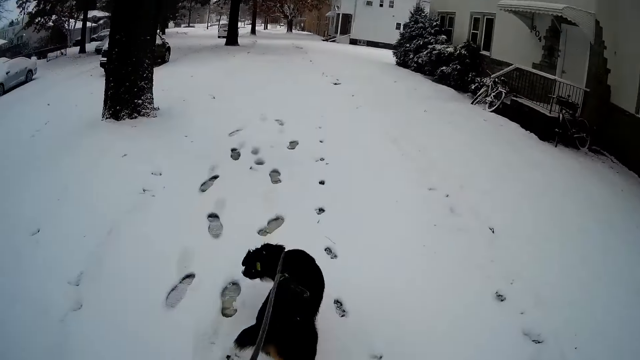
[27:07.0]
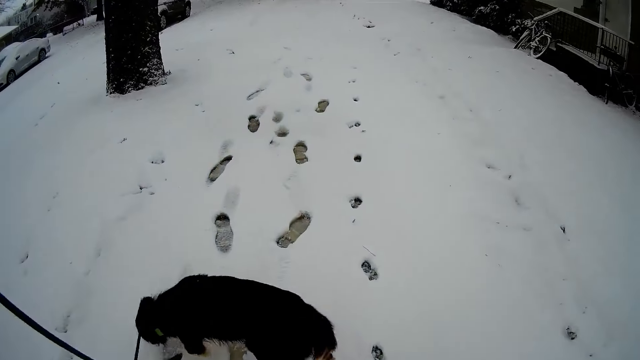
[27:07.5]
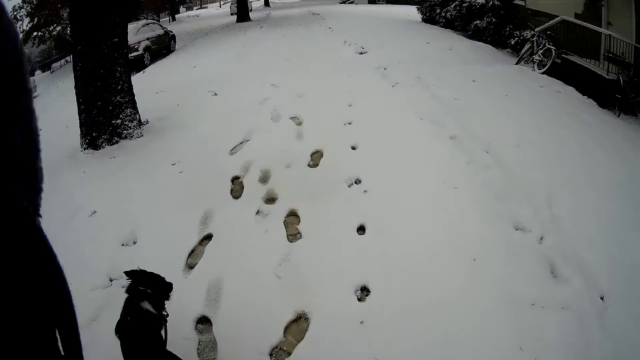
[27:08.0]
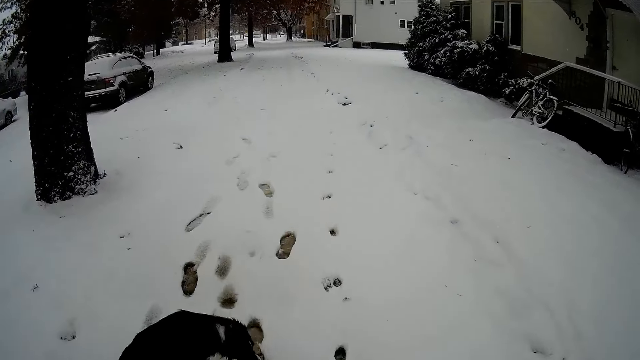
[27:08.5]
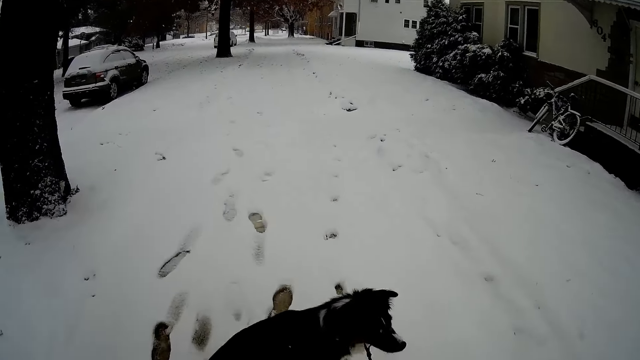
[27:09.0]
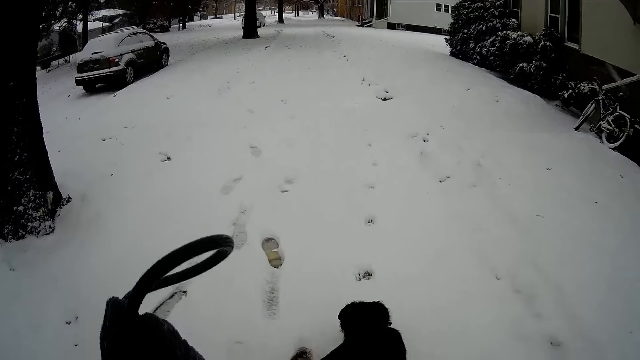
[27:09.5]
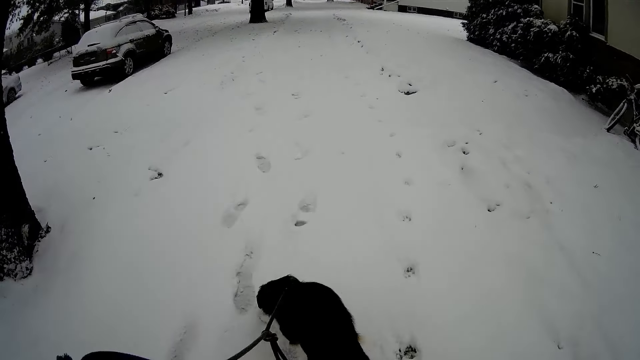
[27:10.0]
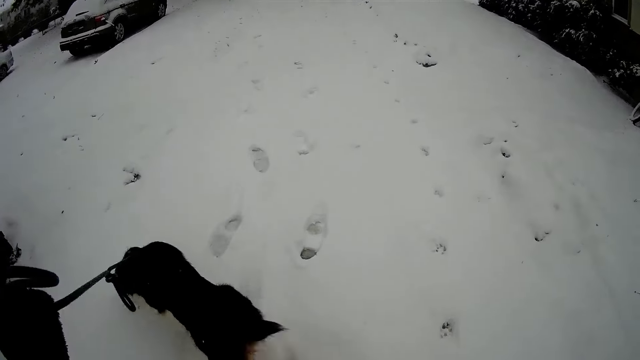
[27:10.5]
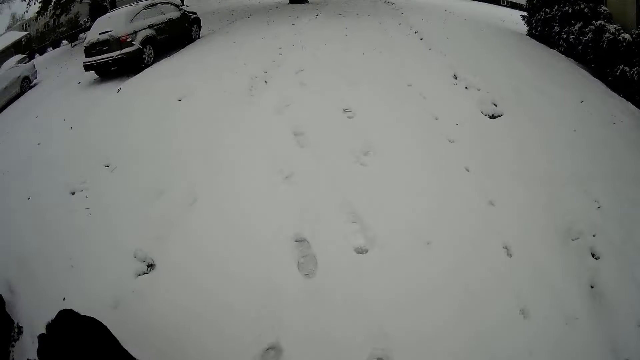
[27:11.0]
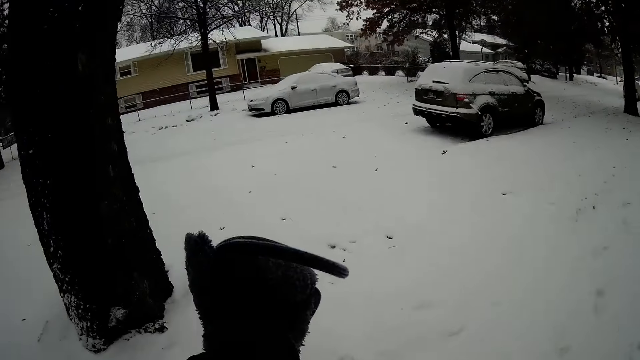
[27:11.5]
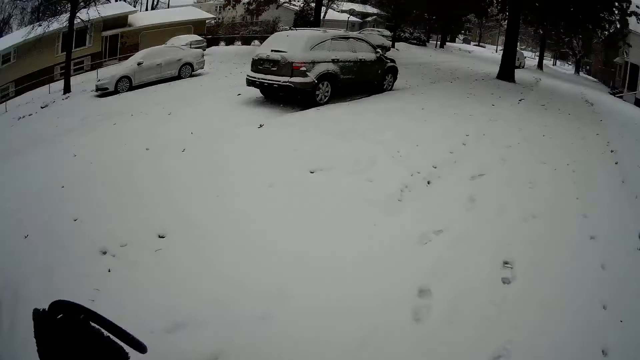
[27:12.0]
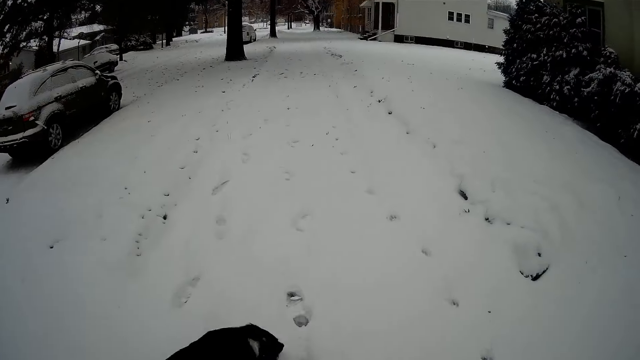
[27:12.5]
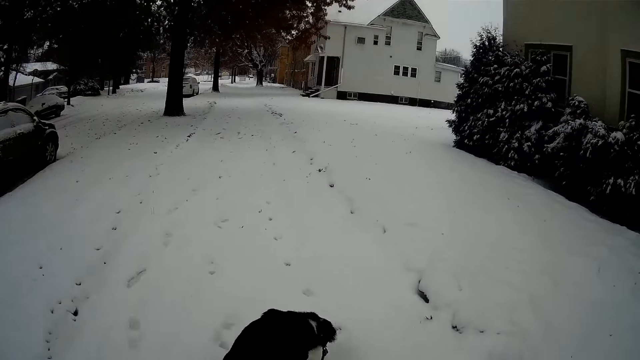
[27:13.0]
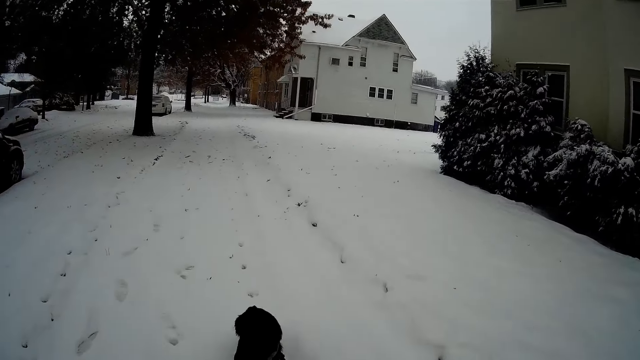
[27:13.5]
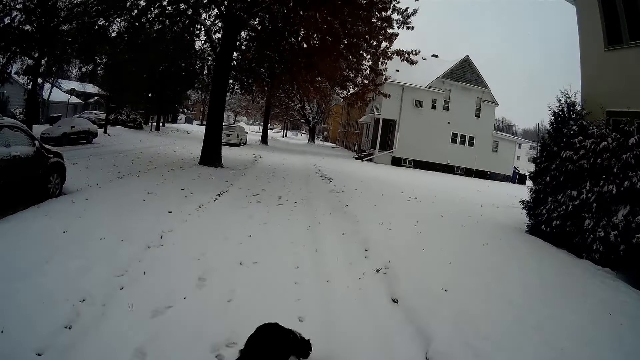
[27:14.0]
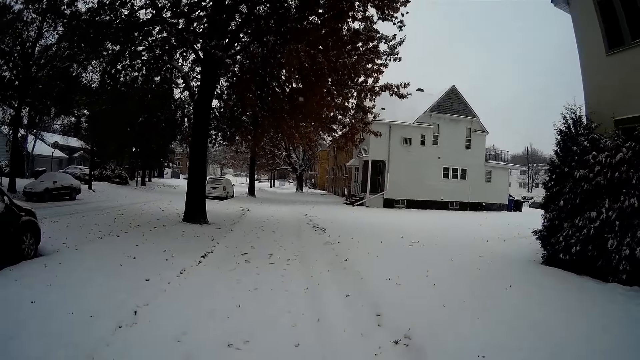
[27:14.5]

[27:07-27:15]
The camera wearer raises the rope up. The dog walks towards a black tree.

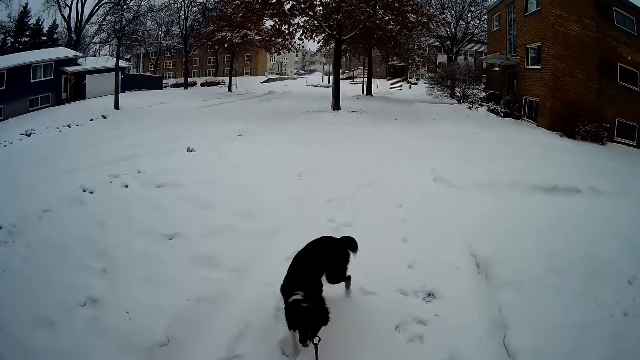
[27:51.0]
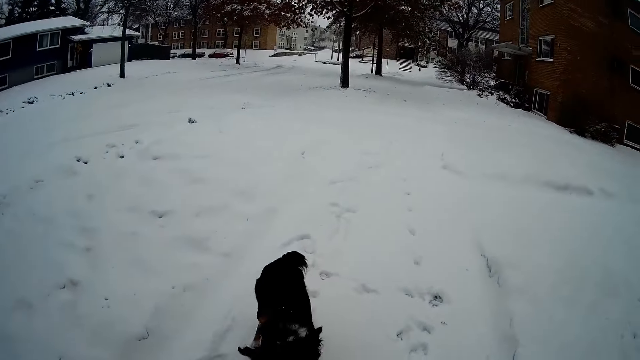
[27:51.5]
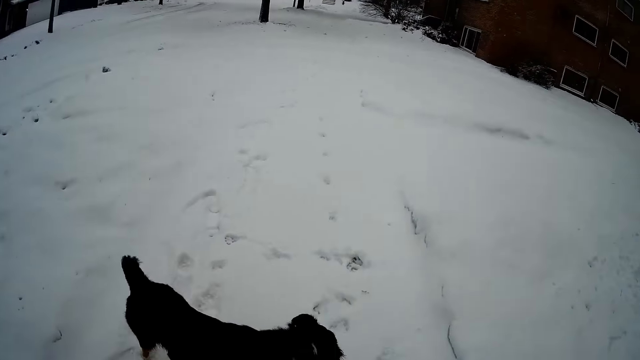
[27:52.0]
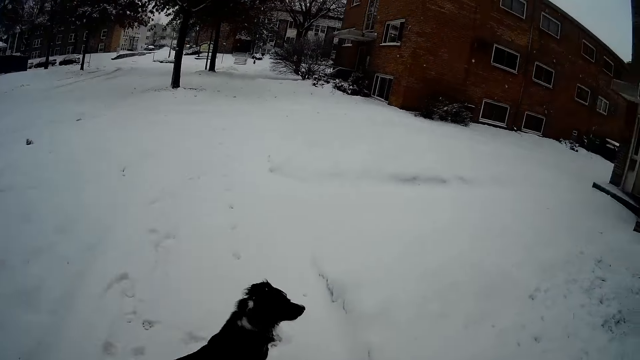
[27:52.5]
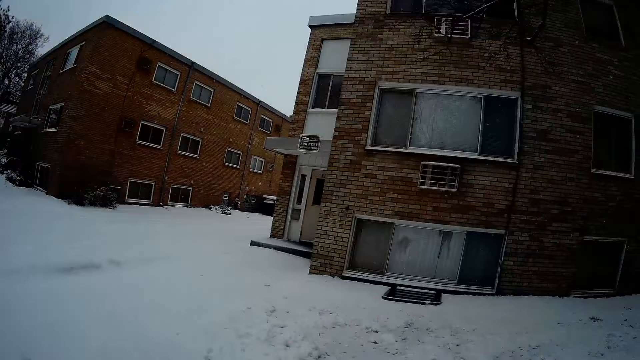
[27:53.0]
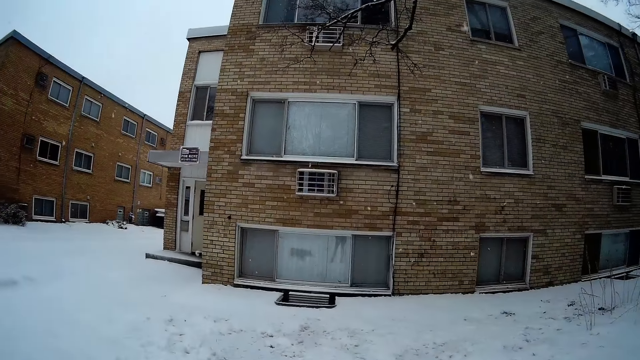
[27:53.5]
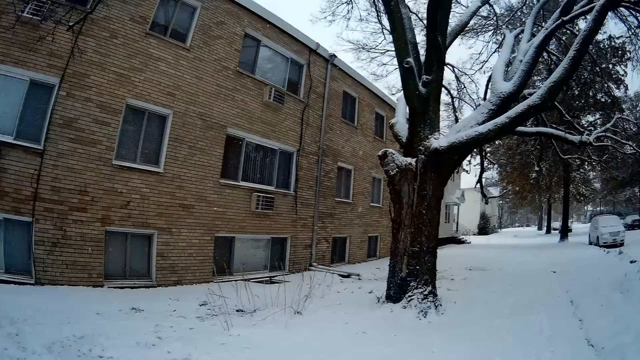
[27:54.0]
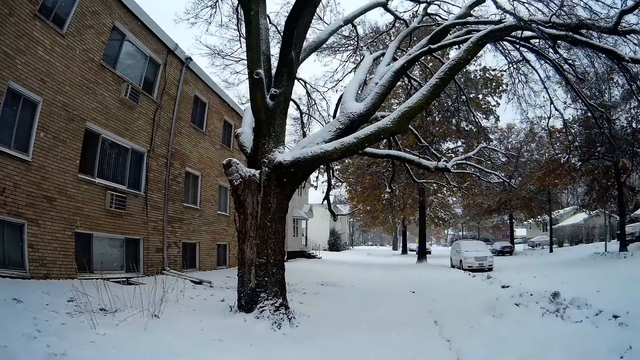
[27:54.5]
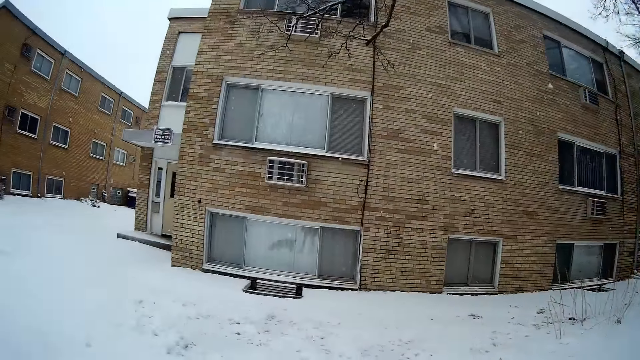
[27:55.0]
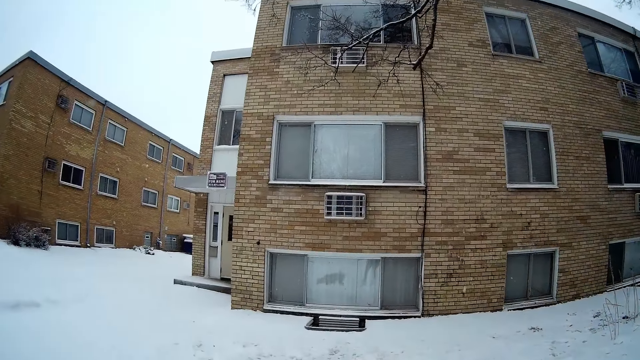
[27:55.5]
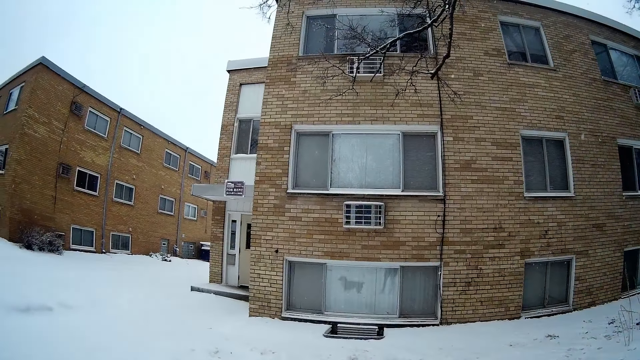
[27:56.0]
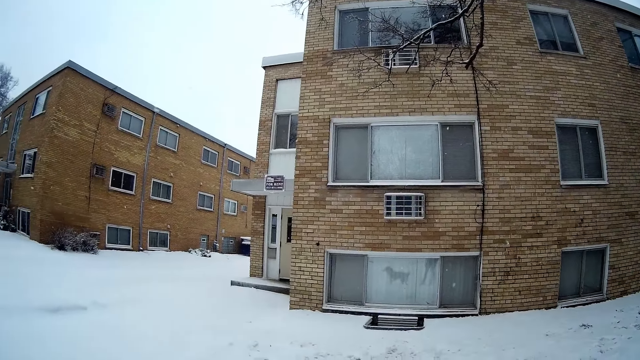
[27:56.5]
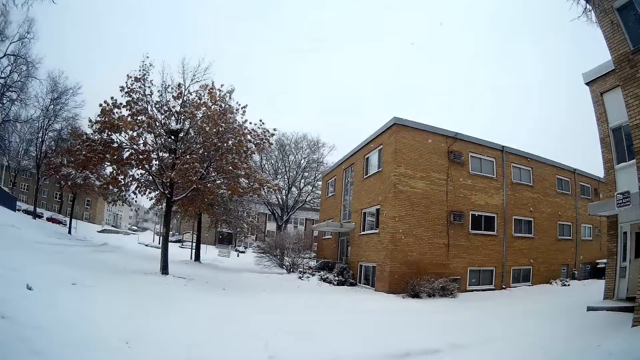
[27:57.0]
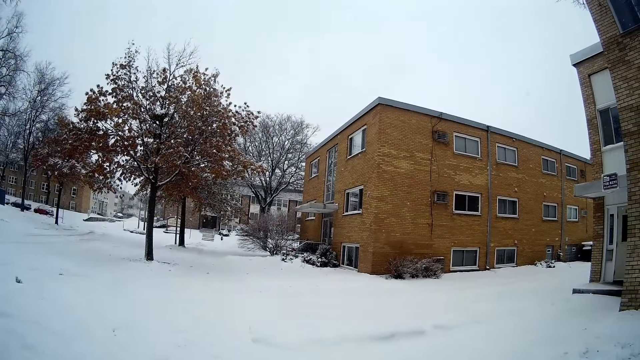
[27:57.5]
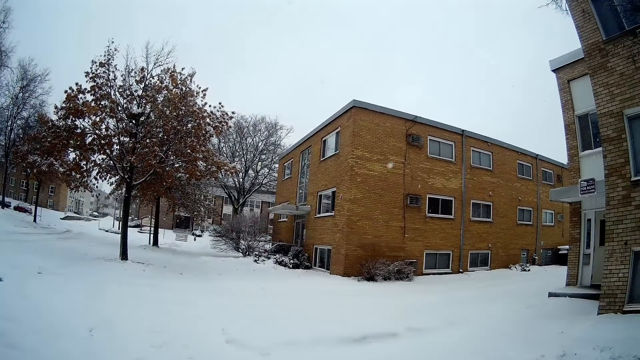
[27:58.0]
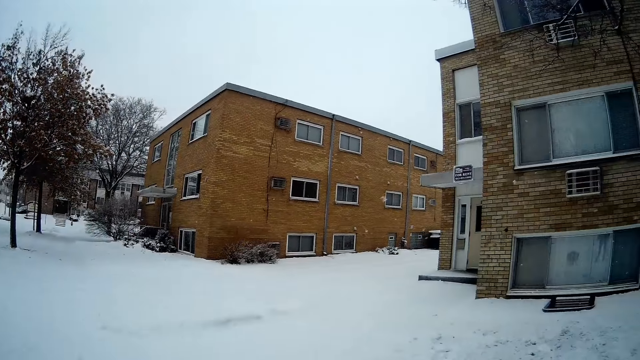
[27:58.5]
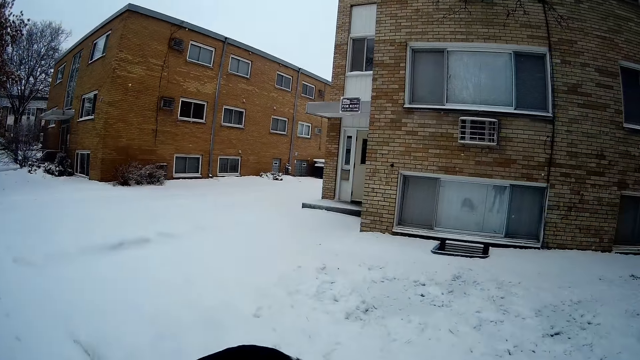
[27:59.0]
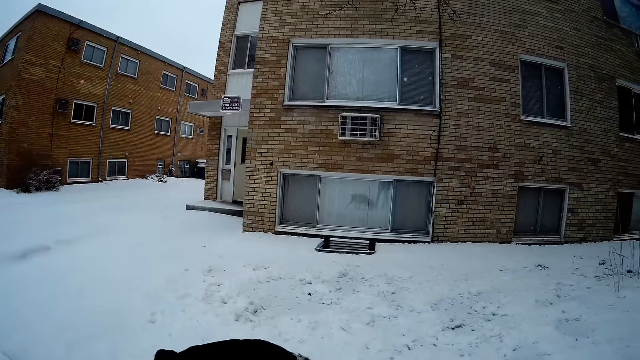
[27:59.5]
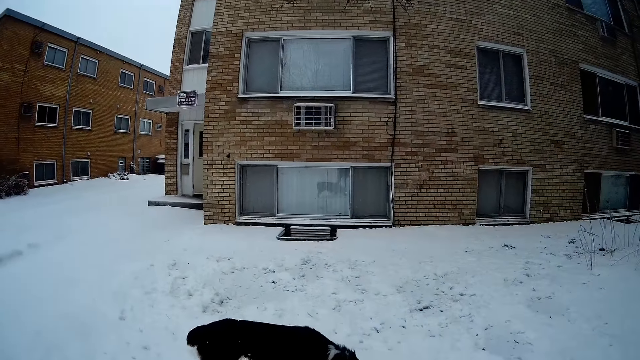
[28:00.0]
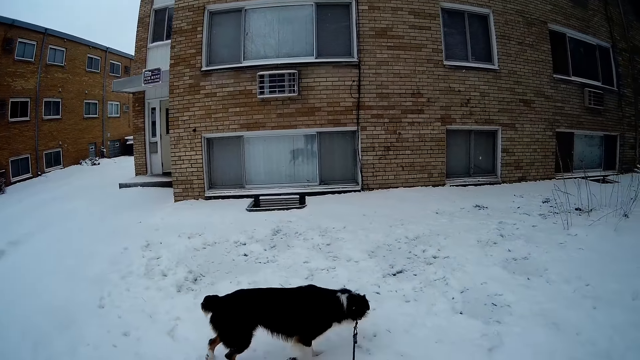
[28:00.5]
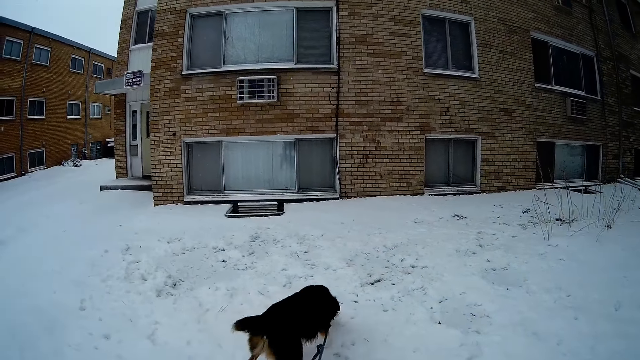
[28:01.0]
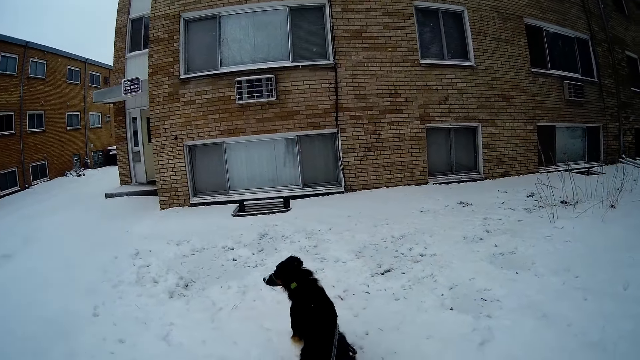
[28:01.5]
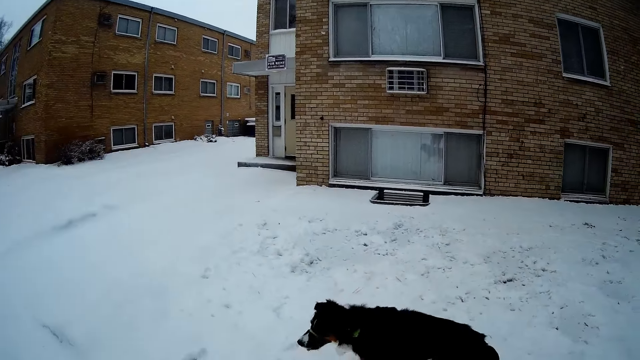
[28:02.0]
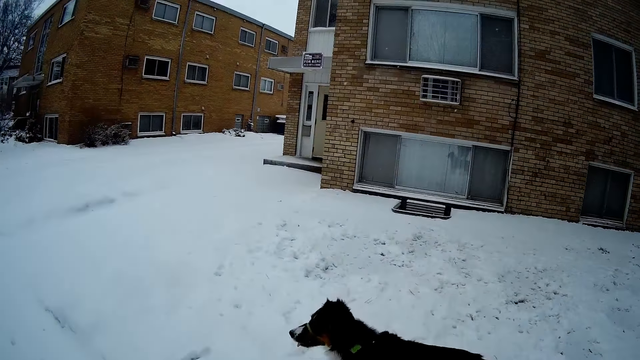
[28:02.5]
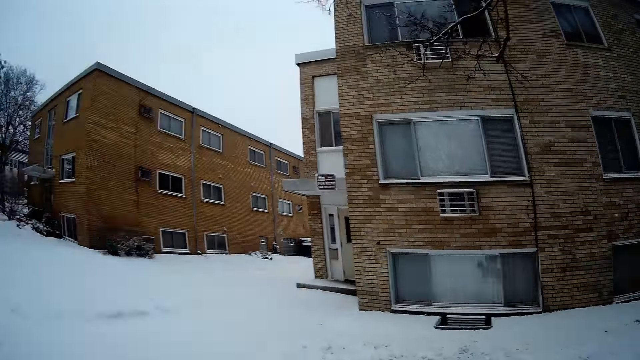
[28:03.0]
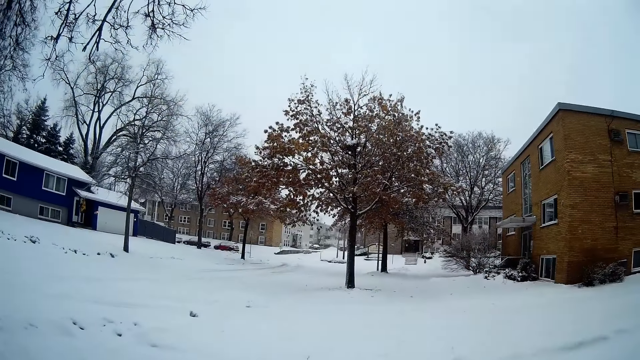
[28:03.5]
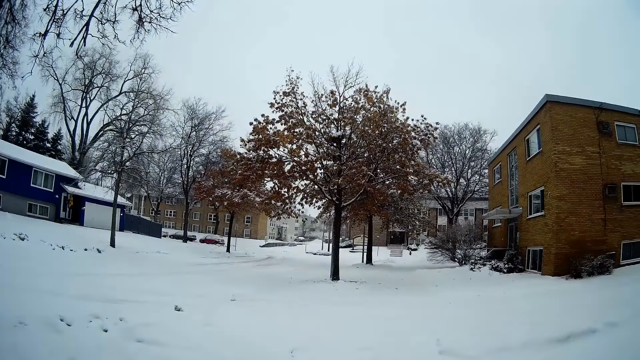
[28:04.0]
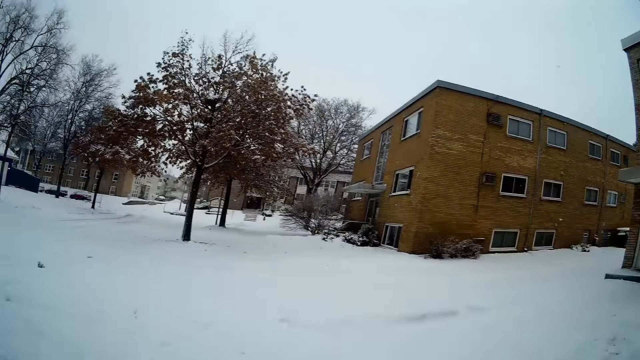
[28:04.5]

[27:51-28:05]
The camera wearer stops walking and looks around. The dog squats on the snow and plays in the snow.
